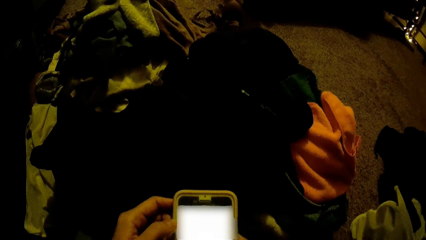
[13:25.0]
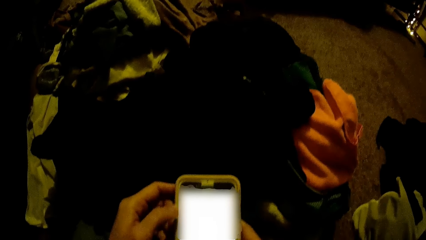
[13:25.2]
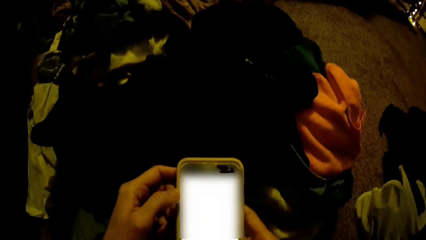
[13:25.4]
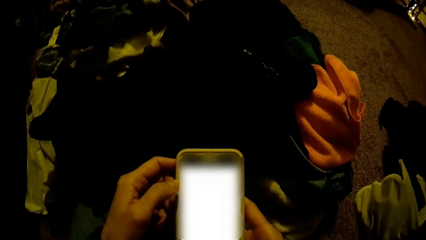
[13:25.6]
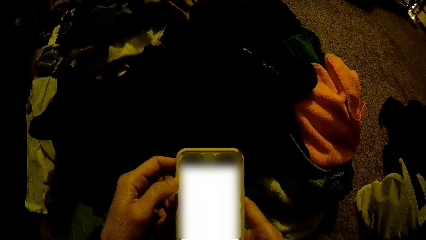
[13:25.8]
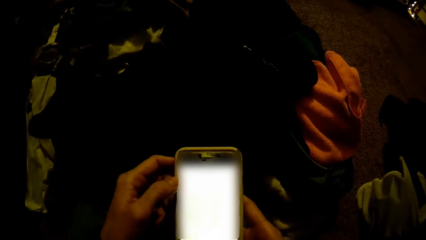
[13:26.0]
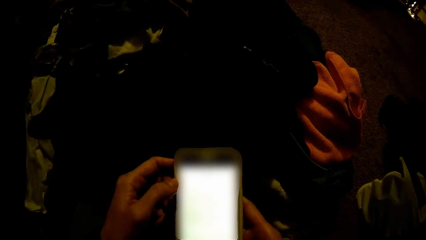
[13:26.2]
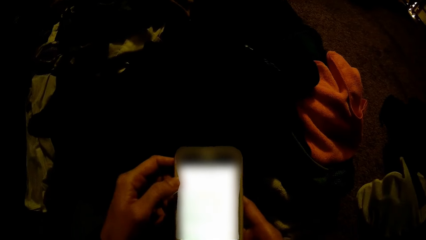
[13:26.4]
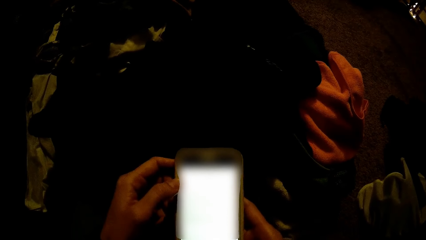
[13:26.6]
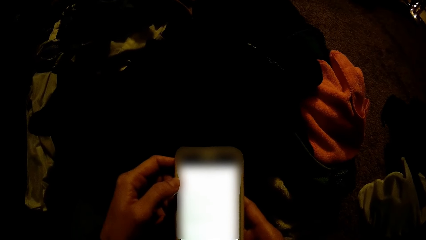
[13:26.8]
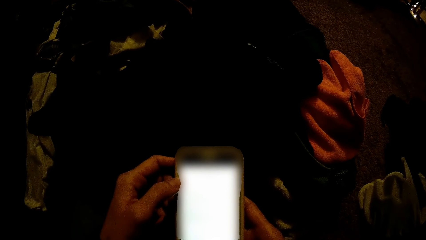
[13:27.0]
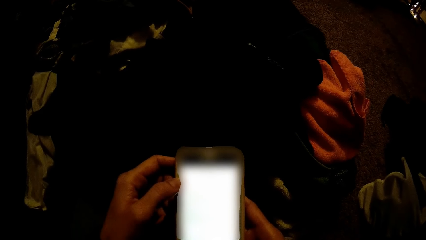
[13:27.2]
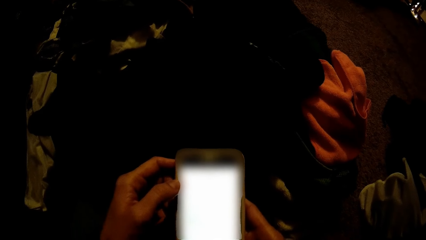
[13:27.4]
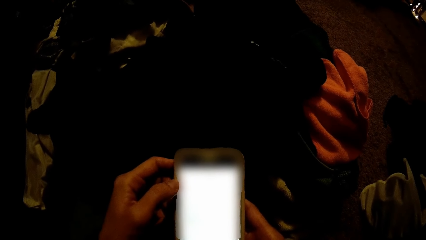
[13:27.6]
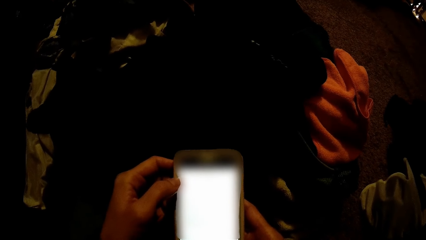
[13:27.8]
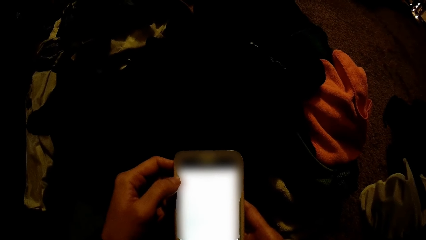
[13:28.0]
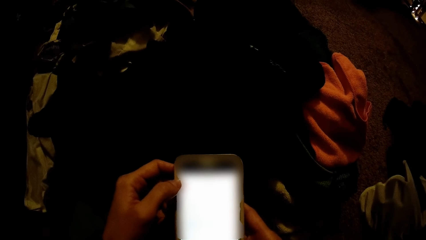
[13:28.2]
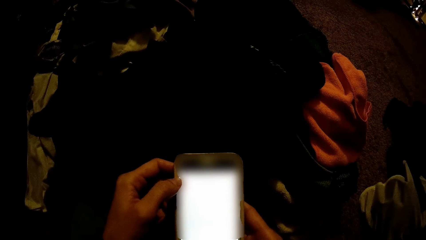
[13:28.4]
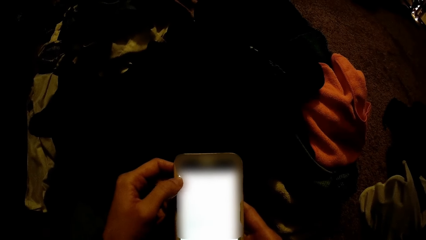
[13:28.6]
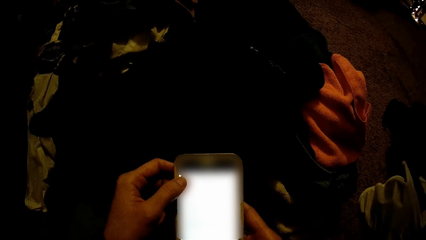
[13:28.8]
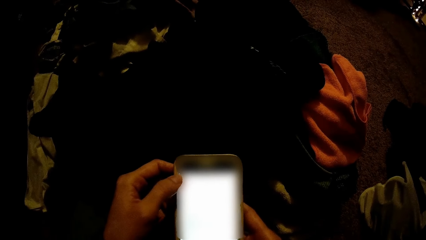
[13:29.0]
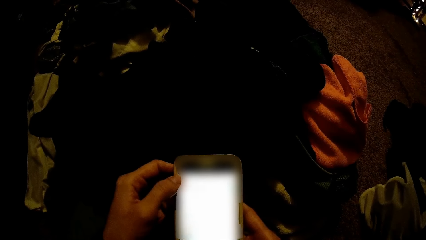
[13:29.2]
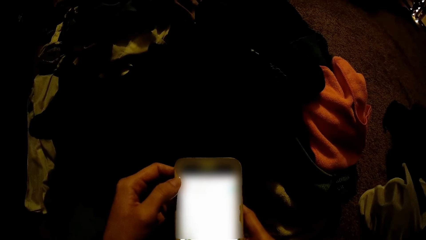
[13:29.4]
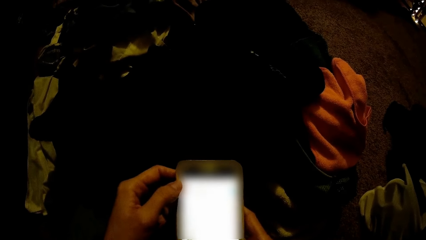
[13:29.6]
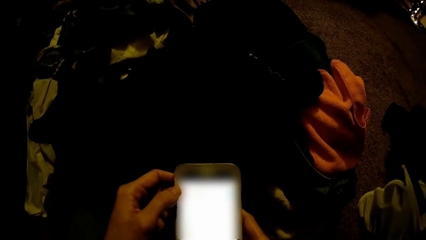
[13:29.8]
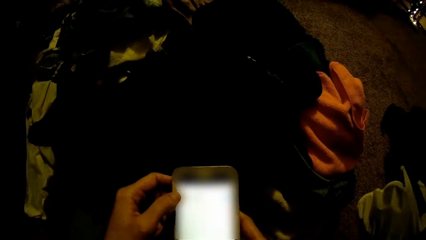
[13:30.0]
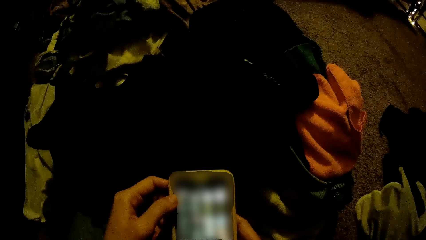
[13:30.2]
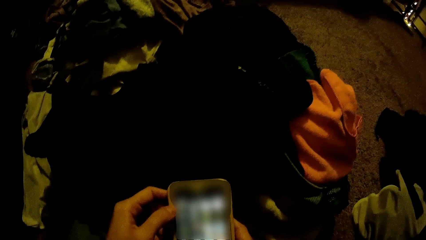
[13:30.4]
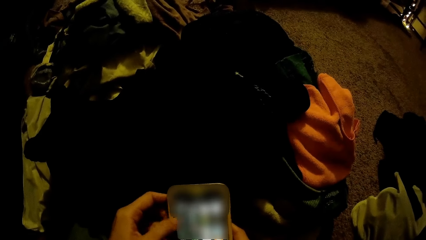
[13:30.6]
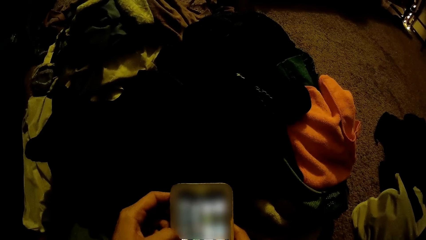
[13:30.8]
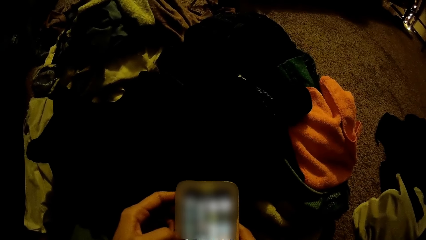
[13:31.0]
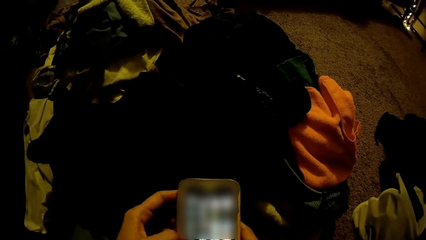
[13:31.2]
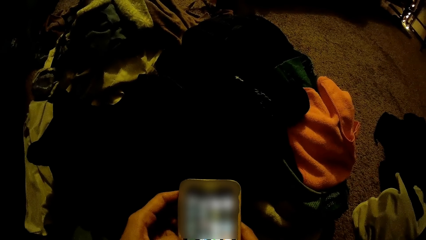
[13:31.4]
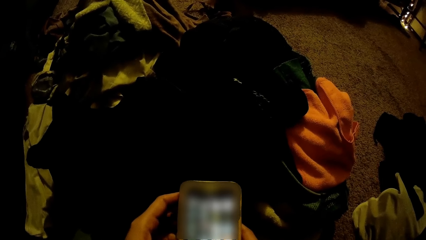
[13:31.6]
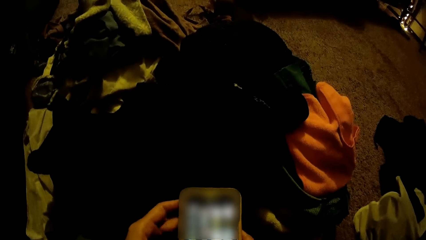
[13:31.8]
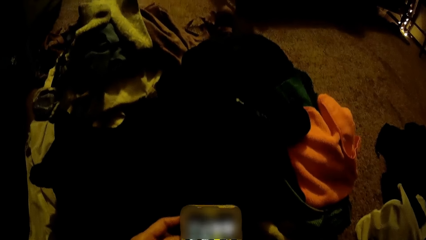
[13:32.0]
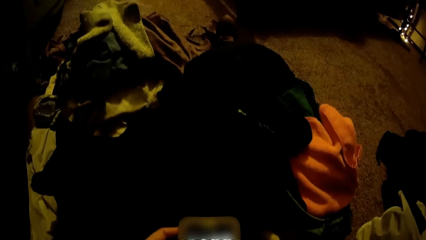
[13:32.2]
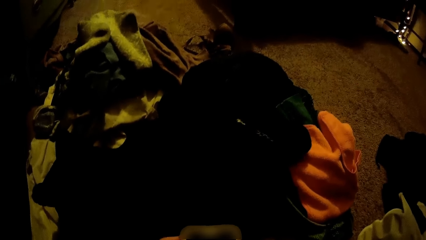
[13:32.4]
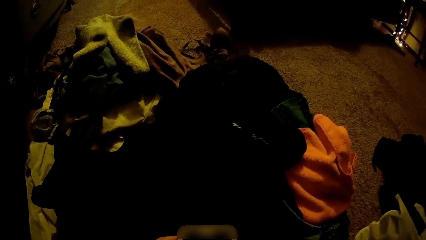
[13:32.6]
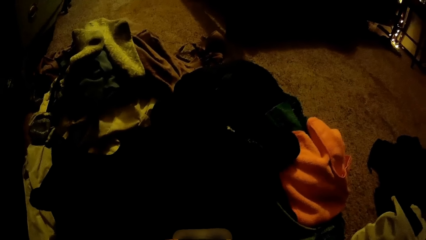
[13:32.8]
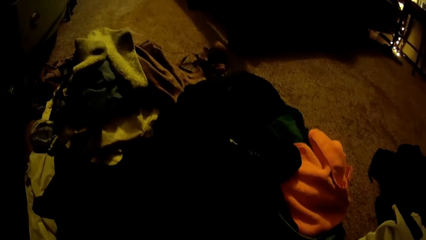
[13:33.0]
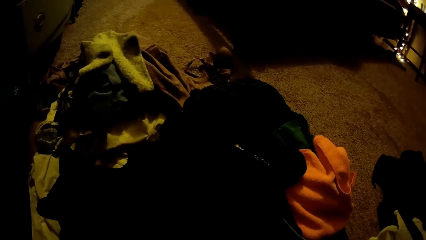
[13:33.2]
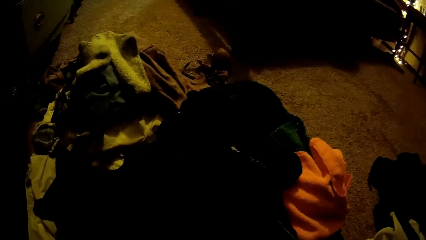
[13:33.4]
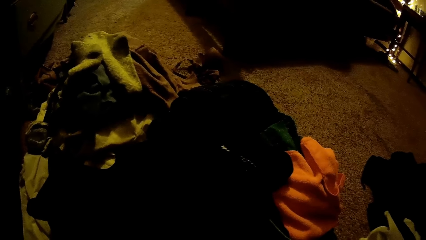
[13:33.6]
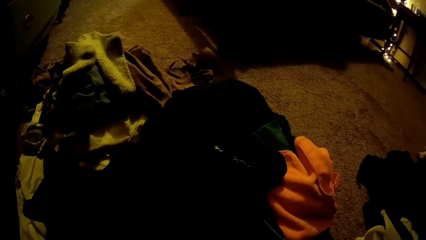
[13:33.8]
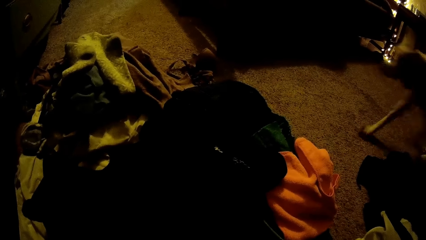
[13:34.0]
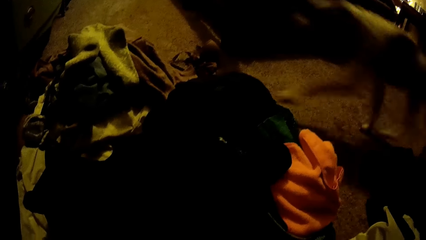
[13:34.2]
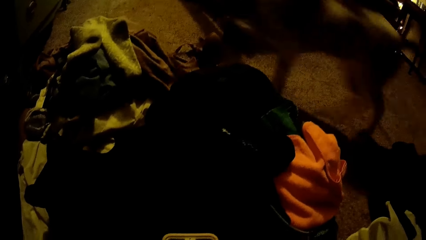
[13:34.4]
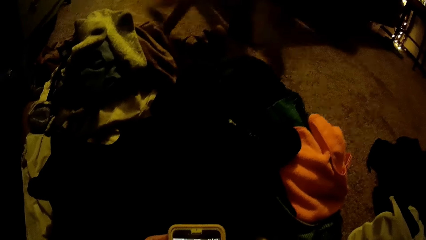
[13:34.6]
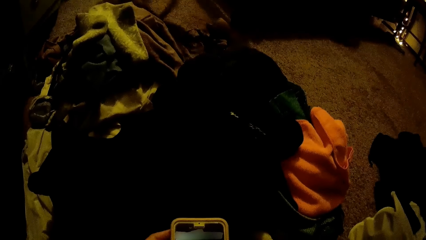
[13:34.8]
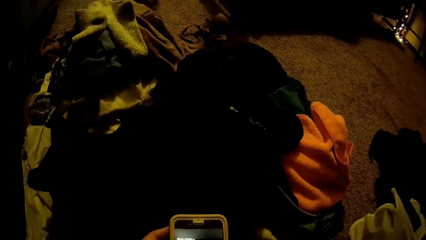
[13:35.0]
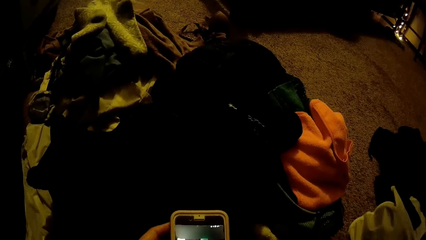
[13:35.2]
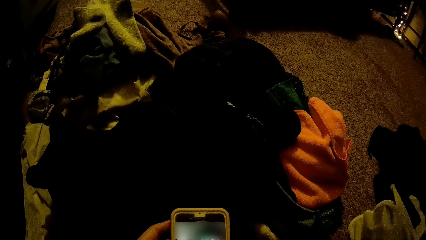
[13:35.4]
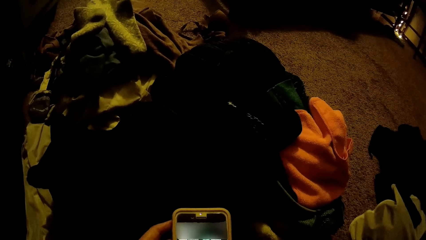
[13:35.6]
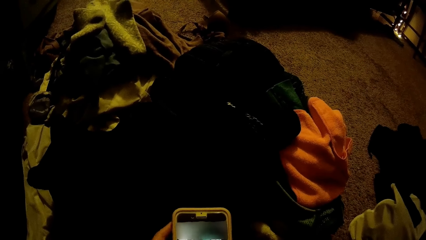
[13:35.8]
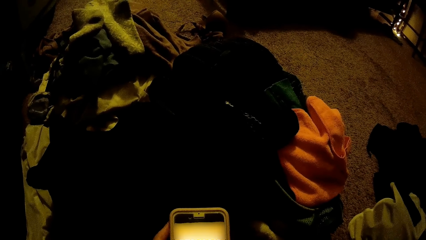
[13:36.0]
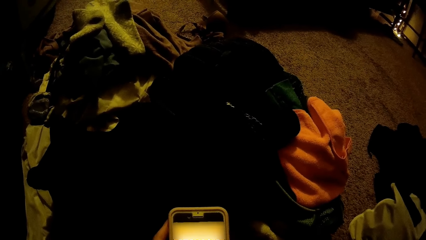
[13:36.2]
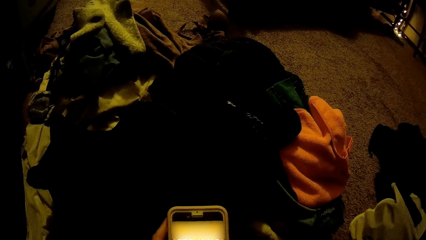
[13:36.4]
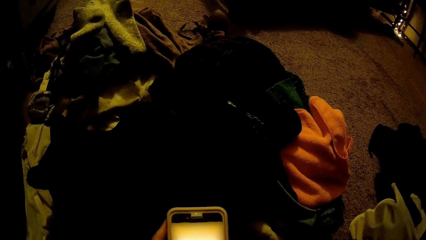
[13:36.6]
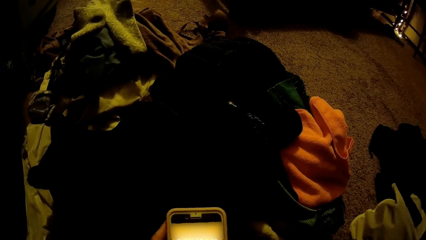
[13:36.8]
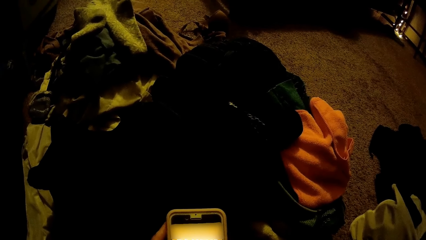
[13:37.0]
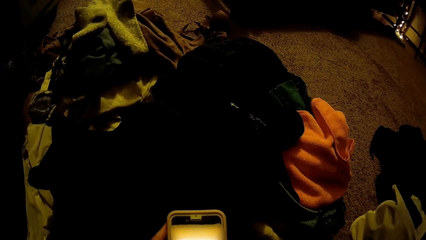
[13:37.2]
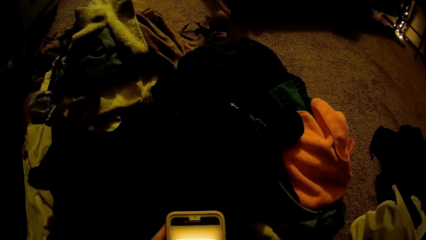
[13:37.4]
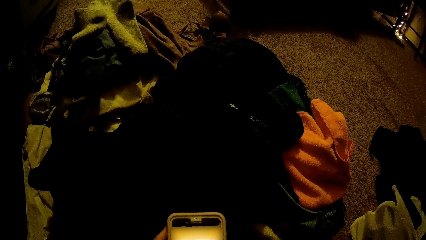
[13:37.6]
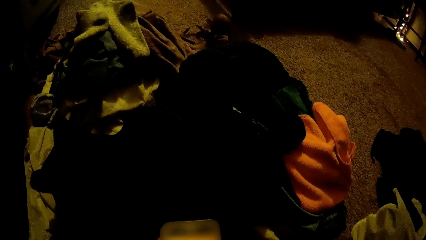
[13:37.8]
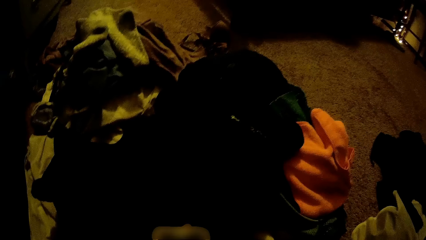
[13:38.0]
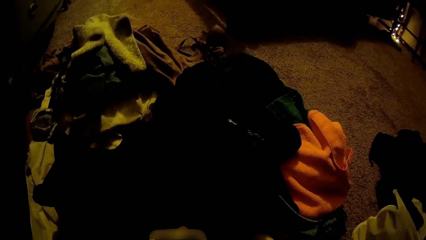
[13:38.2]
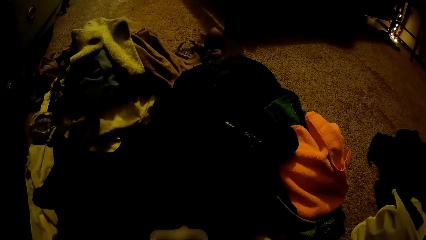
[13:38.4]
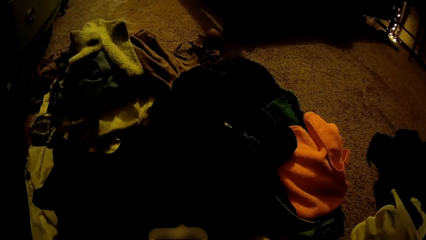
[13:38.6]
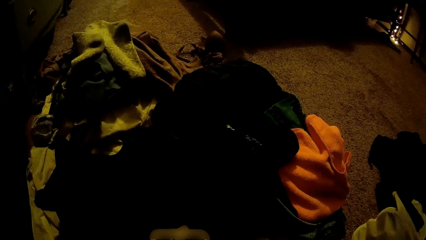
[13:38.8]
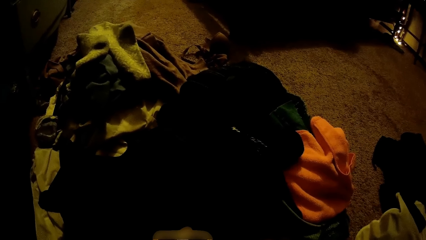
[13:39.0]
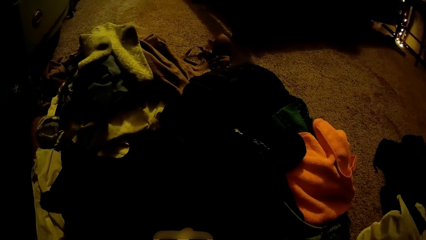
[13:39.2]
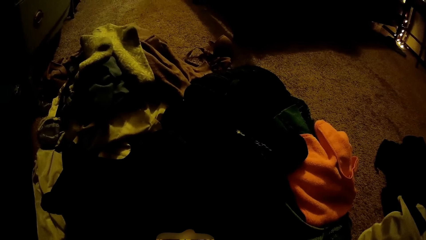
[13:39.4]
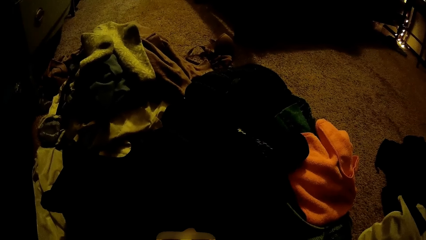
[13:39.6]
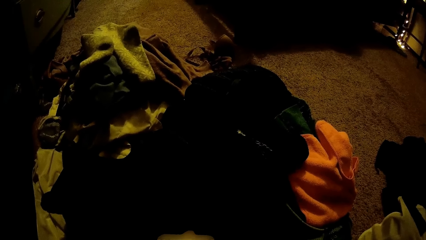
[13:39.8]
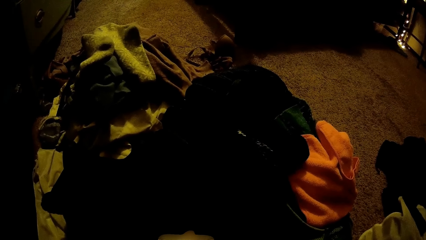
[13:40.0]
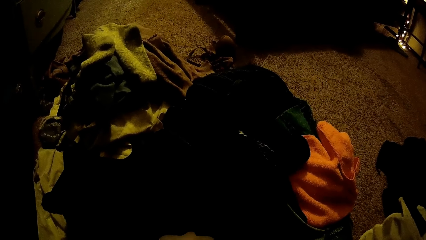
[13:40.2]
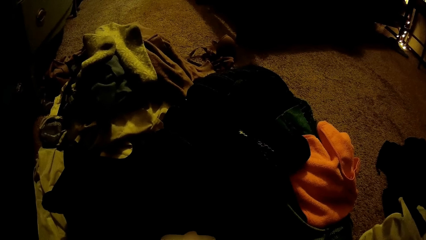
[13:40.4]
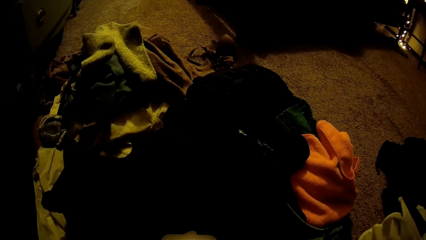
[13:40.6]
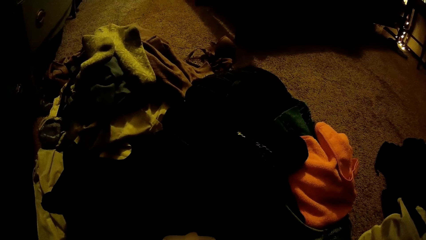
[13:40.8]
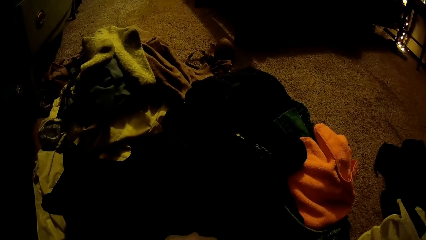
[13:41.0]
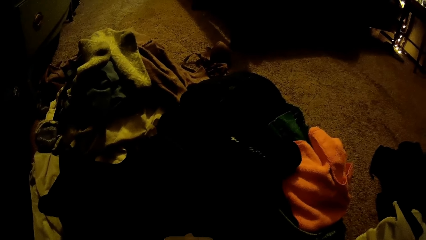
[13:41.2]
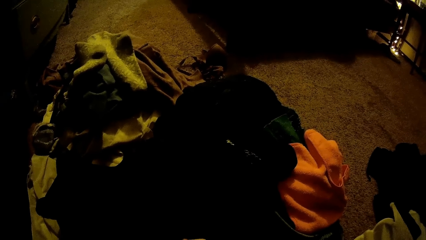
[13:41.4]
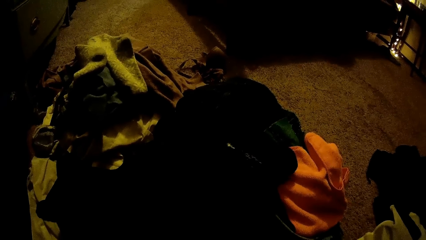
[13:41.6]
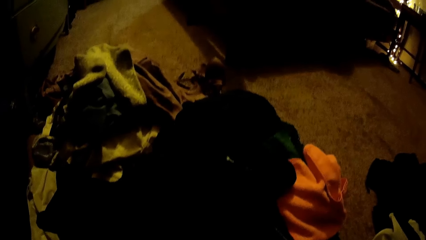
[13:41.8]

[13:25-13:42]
The dog walks by the camera wearer in the bedroom.
